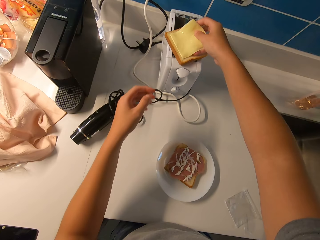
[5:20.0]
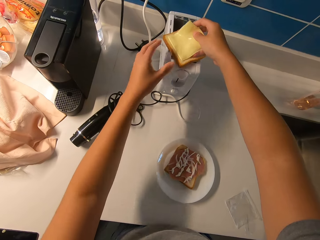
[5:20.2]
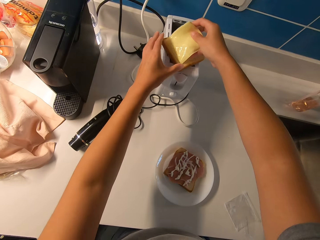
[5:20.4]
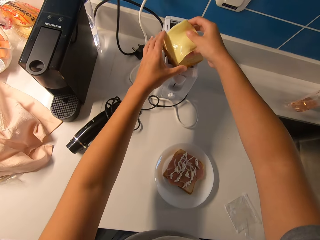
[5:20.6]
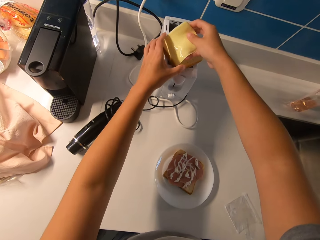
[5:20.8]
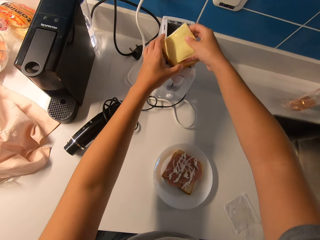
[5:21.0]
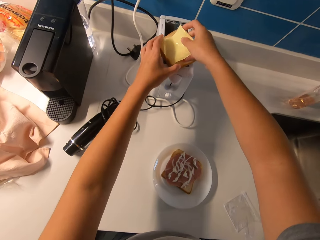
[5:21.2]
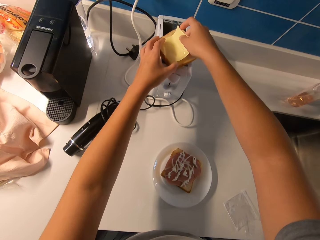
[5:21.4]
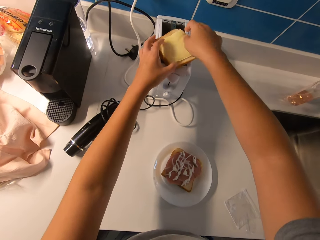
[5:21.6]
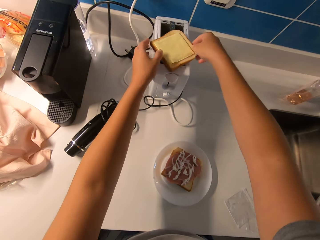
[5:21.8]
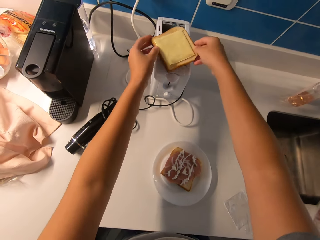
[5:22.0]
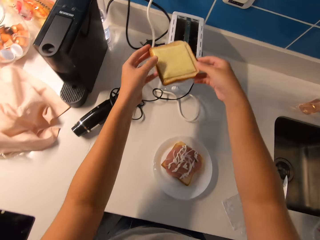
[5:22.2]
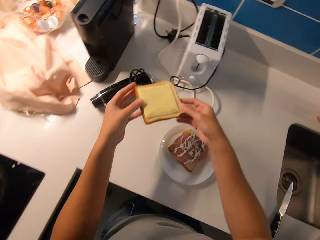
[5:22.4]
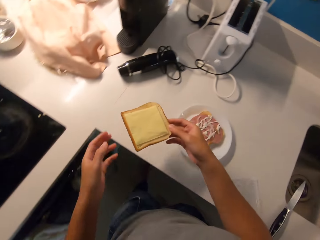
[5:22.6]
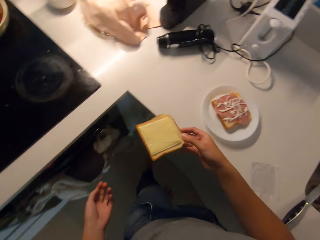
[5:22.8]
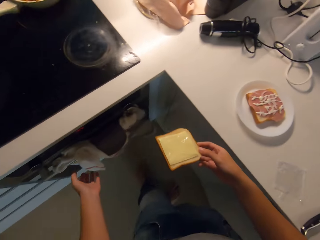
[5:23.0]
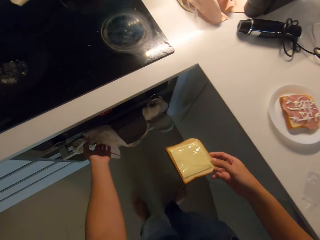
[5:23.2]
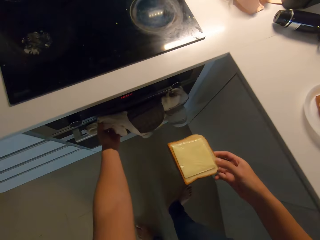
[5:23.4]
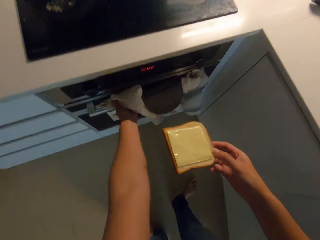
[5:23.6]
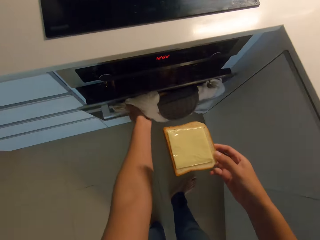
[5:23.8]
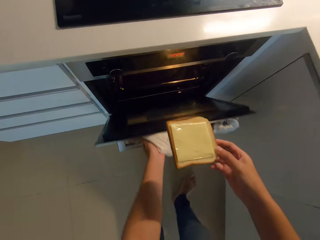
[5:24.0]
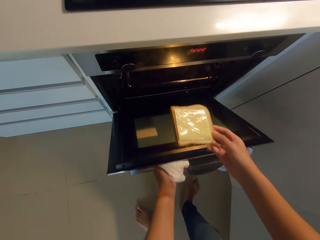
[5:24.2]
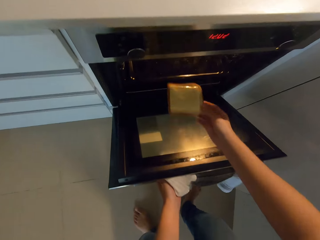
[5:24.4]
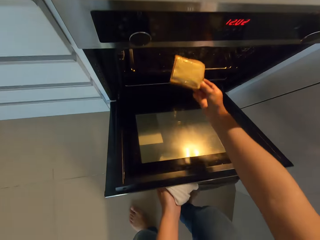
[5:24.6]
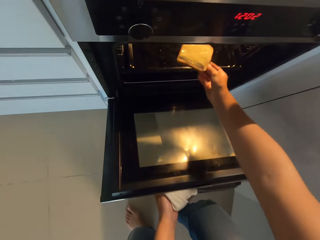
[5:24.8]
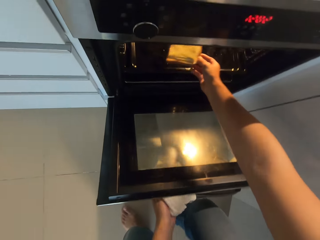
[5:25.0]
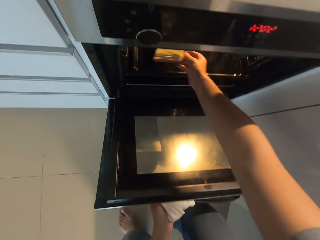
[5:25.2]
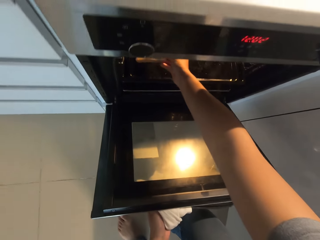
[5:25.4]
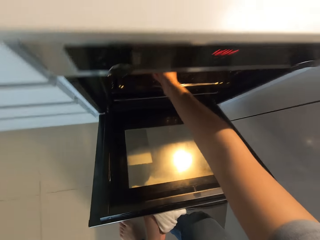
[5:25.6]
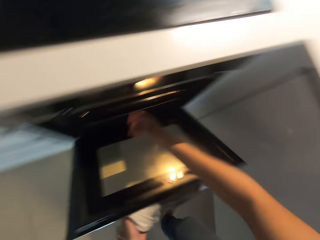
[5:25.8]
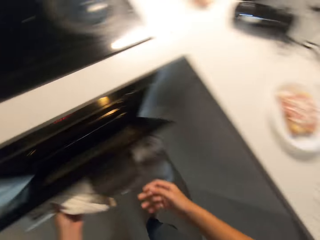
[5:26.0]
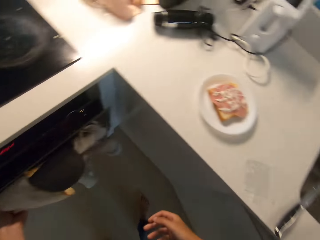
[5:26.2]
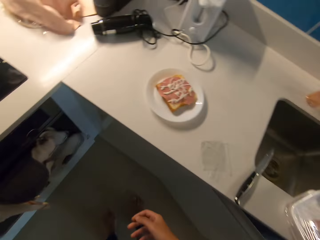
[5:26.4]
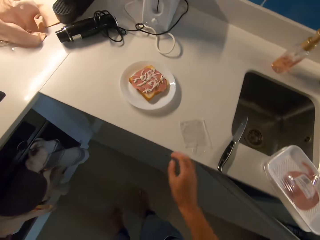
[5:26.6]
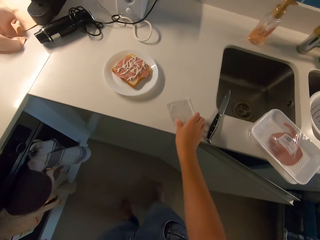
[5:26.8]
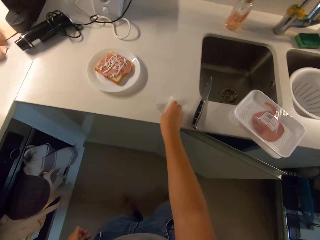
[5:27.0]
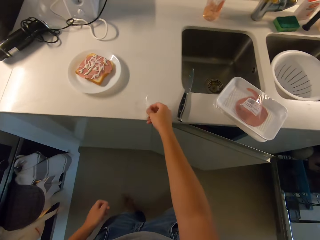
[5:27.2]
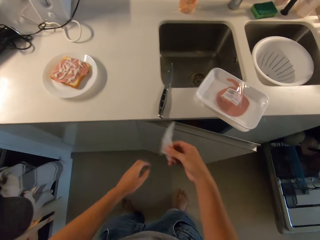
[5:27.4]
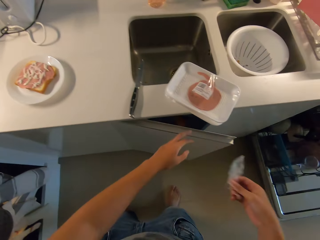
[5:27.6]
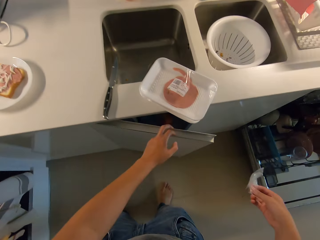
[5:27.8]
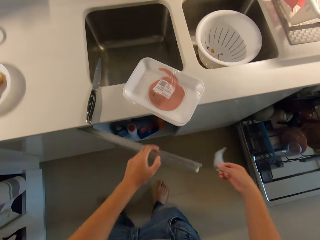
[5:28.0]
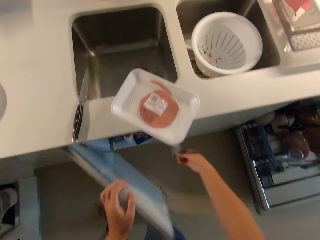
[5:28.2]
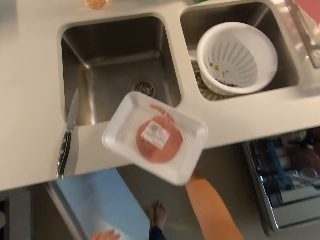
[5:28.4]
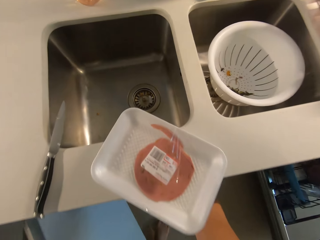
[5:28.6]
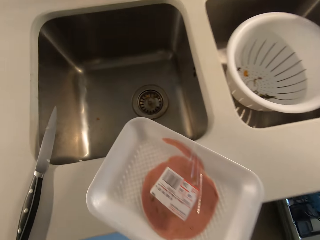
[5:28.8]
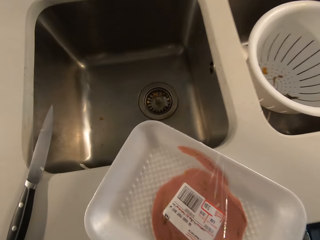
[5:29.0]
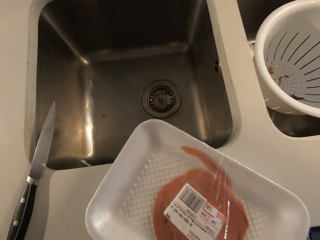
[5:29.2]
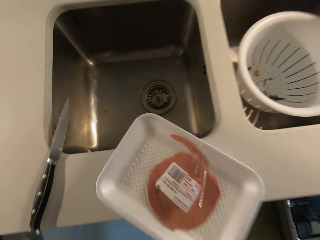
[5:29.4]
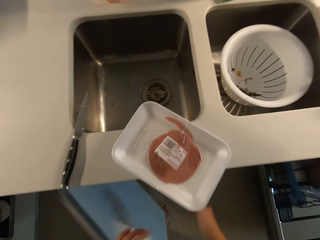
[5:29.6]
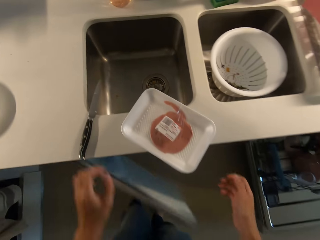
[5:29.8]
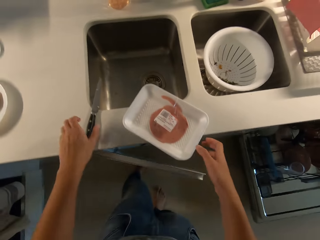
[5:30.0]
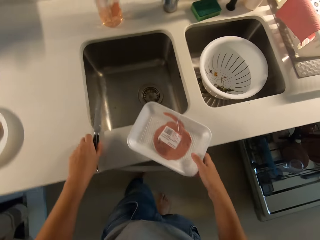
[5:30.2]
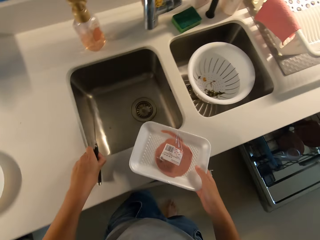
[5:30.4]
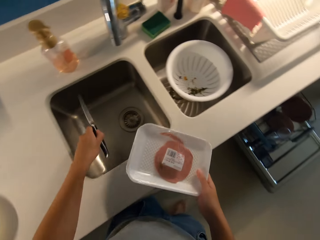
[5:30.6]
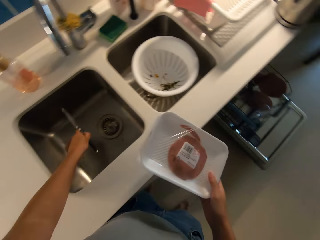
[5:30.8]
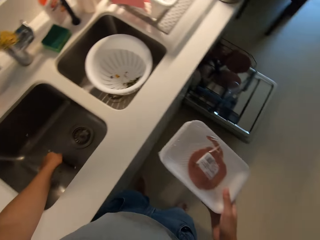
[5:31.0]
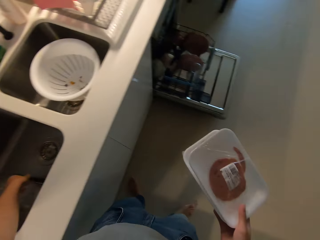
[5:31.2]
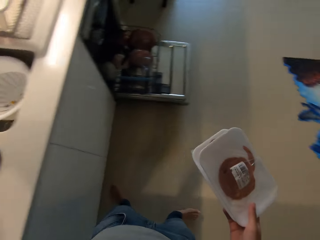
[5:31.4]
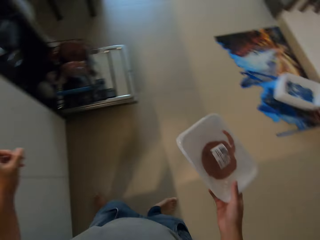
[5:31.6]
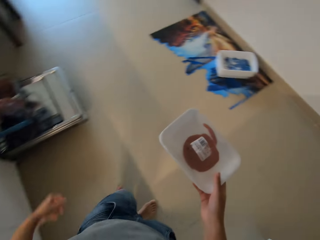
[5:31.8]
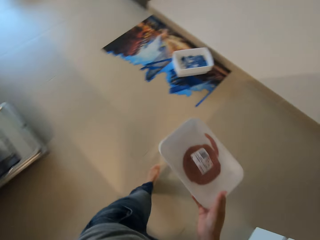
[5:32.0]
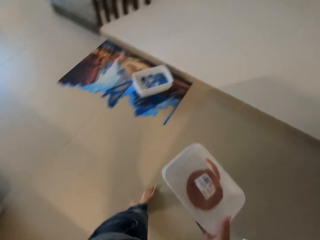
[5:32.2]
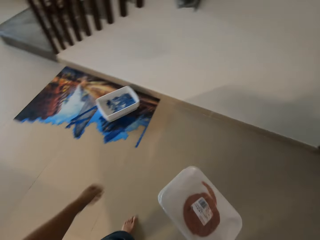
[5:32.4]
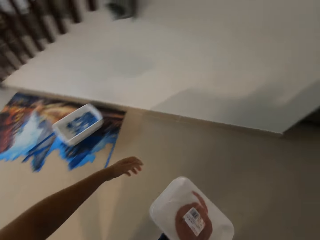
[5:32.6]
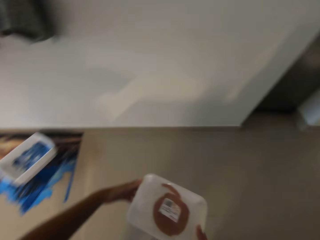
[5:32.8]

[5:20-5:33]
The camera wearer adjusts the butter on a piece of bread with a hand. She holds the toasted bread on the toaster with her left hand. She carries the toasted bread and cheese with her hands. She picks up the piece of bread from the toaster. She opens an oven of the cooker with her left hand. She puts the bread and cheese in the oven with her right hand. She closes the oven of the cooker with her left hand. She picks up a nylon on the table top with her right hand. She opens the cabinet with her left hand. She puts the red nylon in the cabinet with her right hand. She closes the cabinet with her left hand. She holds a knife on the table top with her left hand and carries a pack of ham on the table top with her right hand. She picks up a storage can from a kitchen counter, picks up the knife from the kitchen counter, and dumps the knife in the kitchen sink with her left hand. She walks around the kitchen.

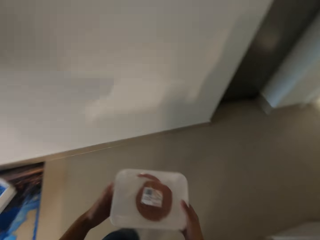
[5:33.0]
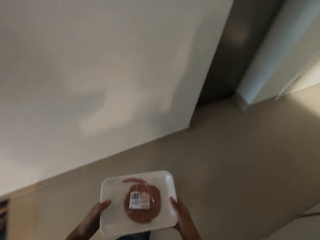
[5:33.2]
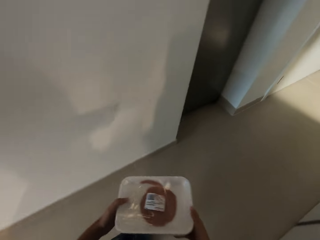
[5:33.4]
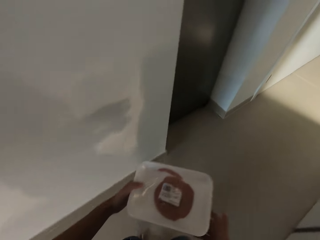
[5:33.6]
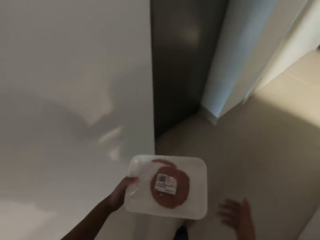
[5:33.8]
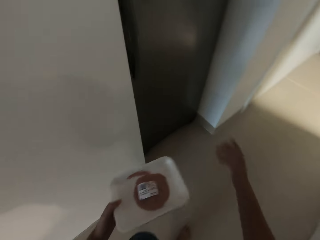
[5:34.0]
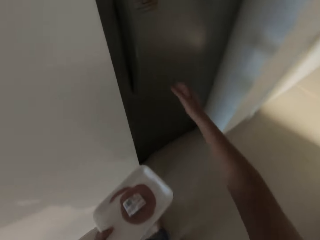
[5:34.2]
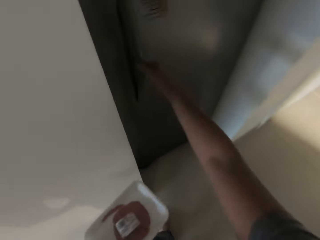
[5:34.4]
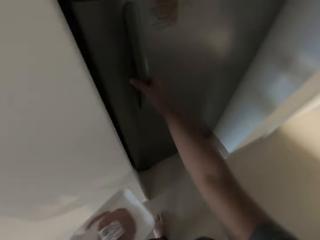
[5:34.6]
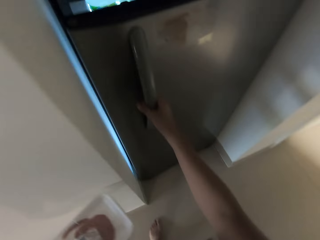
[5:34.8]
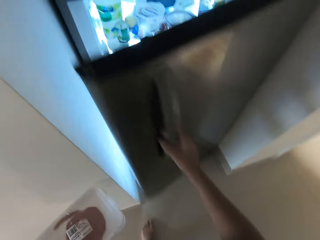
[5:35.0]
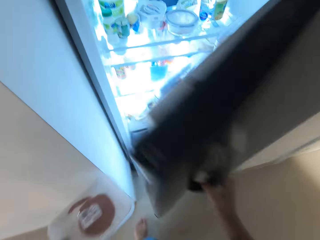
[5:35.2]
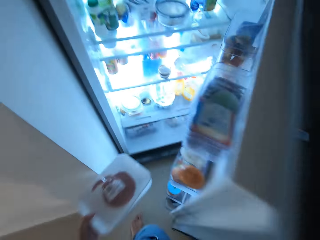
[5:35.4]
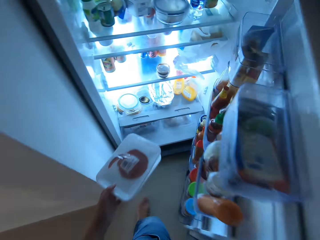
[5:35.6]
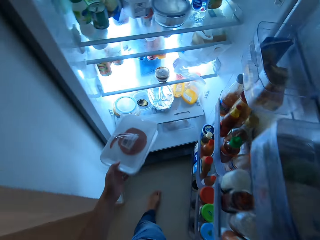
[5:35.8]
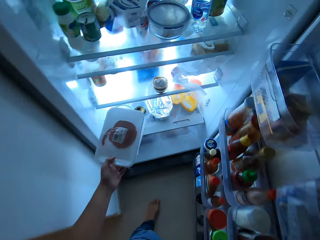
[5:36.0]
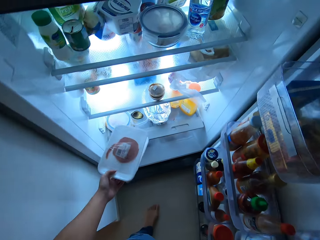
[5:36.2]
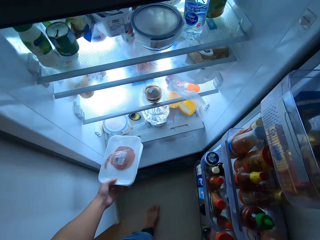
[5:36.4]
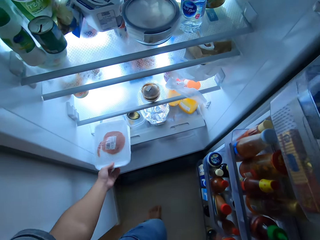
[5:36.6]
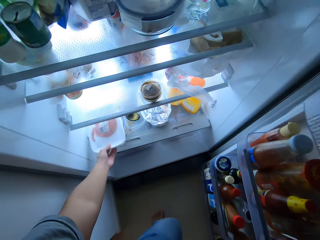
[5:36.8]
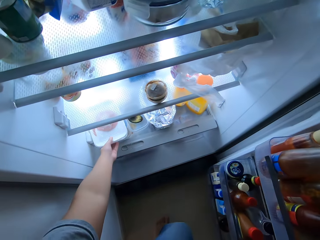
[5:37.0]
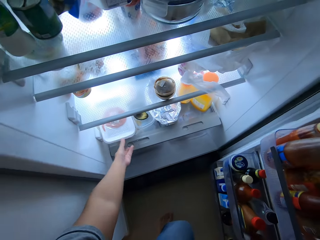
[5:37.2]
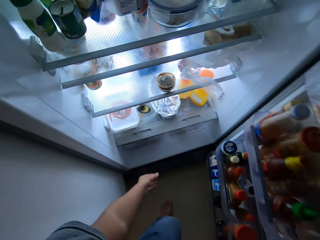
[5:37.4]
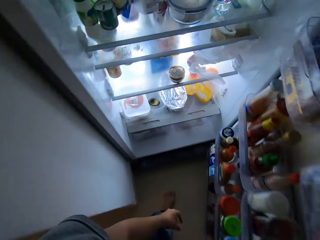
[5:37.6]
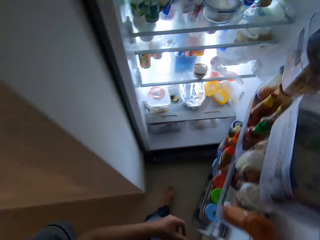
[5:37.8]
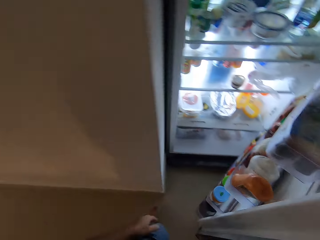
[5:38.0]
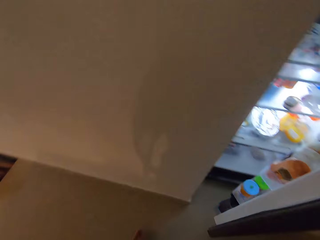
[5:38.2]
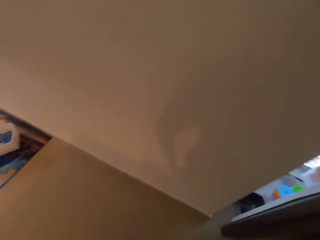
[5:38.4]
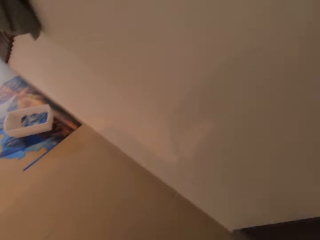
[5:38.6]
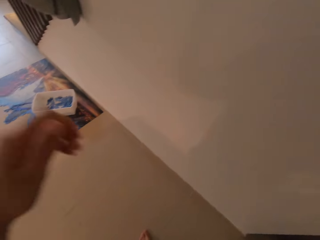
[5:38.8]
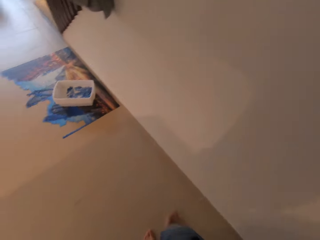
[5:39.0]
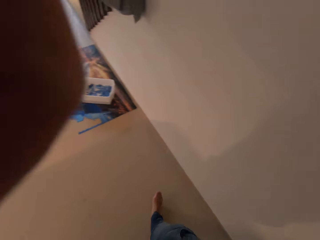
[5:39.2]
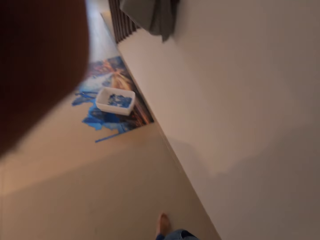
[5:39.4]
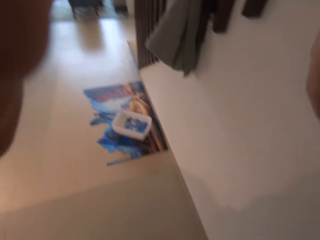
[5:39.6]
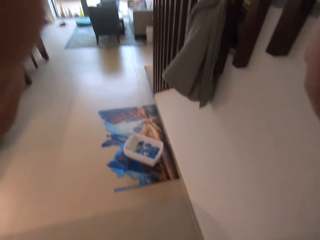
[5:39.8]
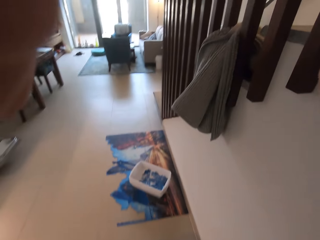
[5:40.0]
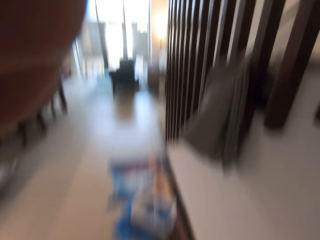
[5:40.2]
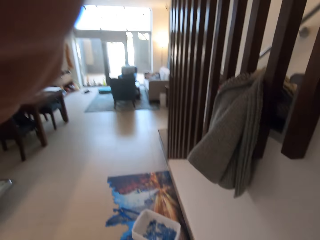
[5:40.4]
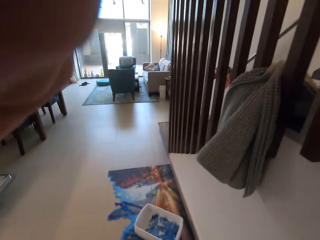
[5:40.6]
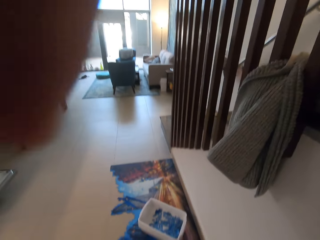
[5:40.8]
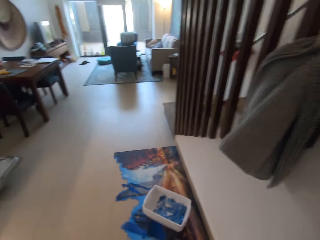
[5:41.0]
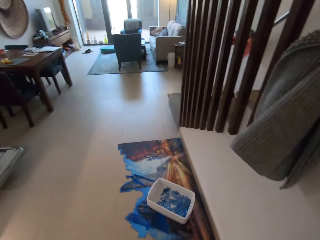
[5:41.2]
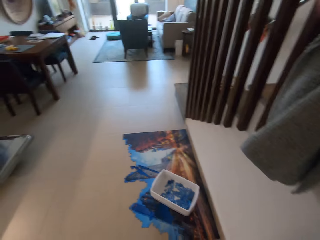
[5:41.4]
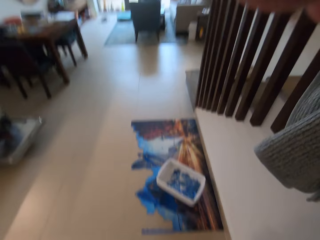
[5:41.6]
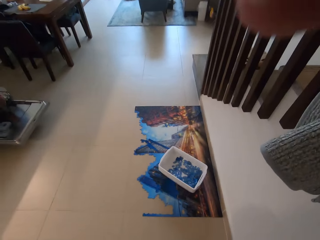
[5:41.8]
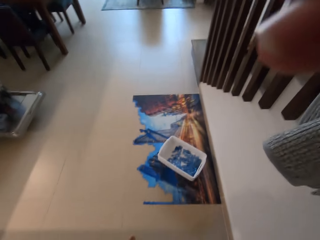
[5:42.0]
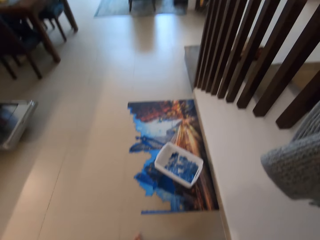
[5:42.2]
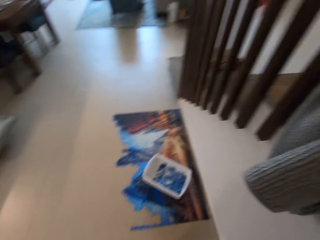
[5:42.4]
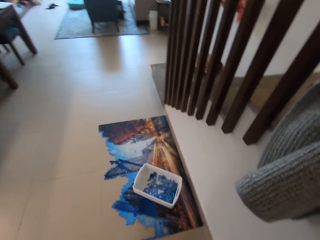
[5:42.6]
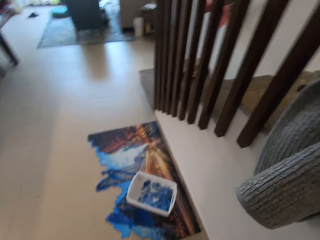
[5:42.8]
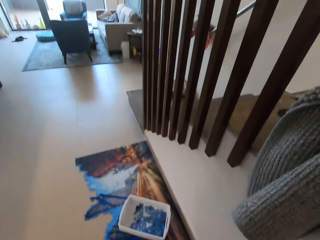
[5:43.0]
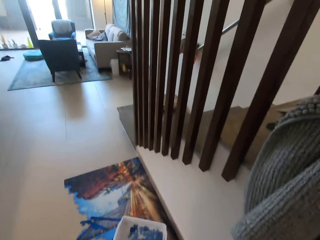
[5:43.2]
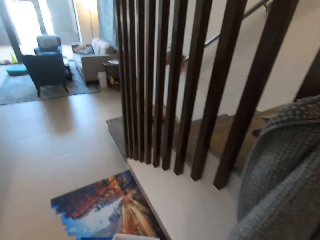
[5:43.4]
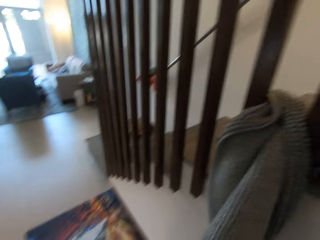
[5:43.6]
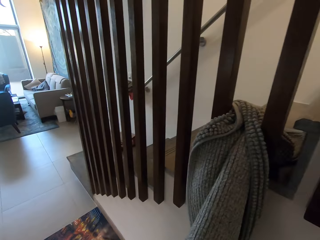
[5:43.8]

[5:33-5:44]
The camera wearer walks toward the refrigerator. She carries the packs of ham on the table top with her hands. She passes the packs of ham to her left hand. She opens the refrigerator with her right hand. She puts the packs of ham in the refrigerator with her left hand. She closes the refrigerator with her right hand. She walks around a room. She touches the camera with her hands.
